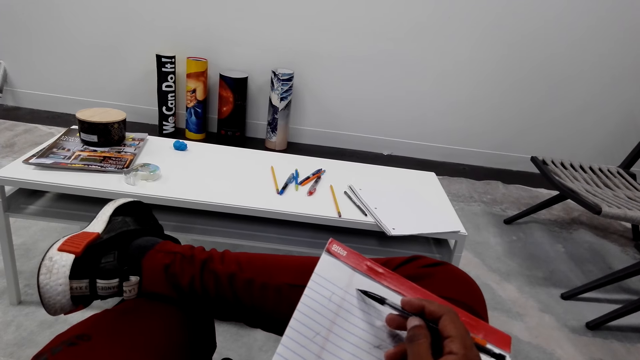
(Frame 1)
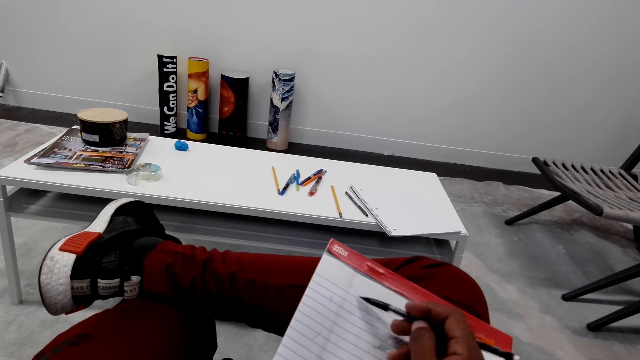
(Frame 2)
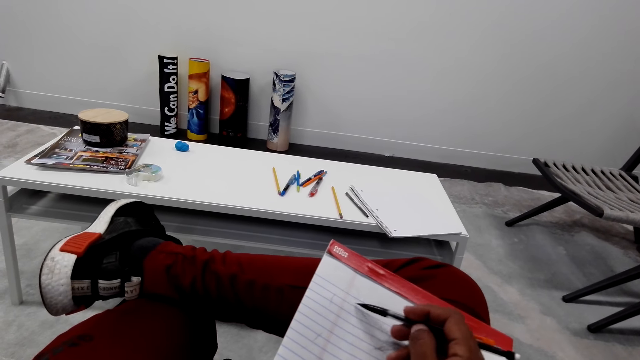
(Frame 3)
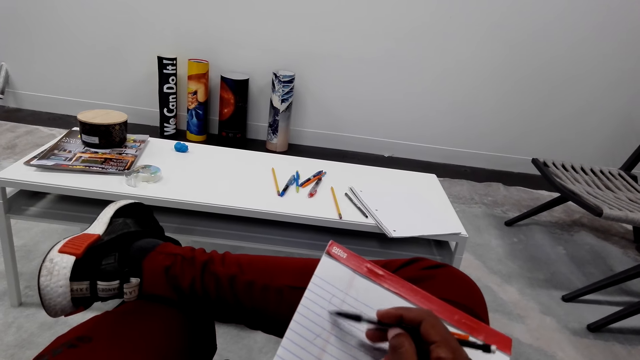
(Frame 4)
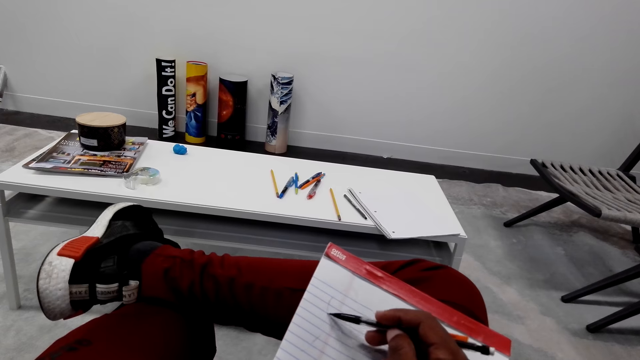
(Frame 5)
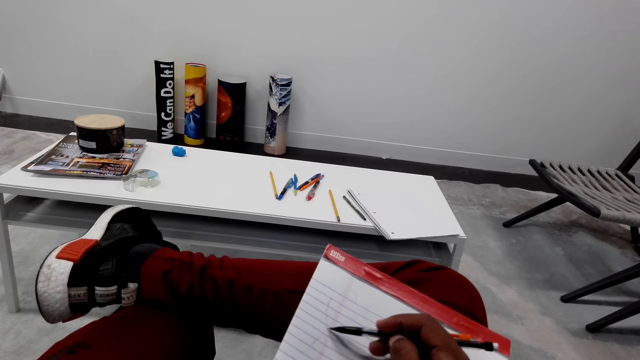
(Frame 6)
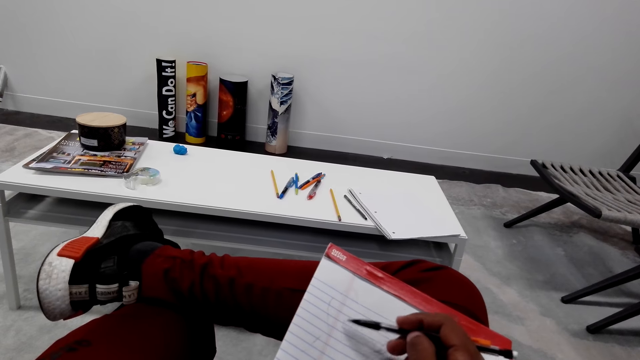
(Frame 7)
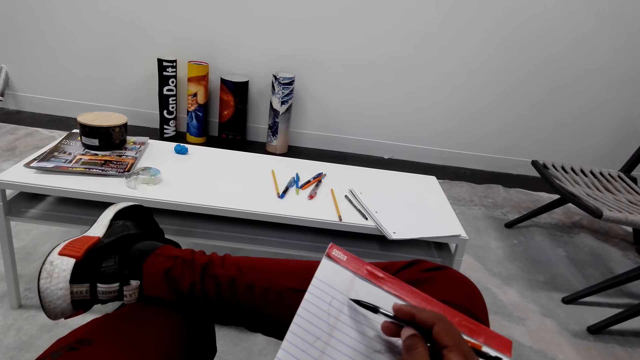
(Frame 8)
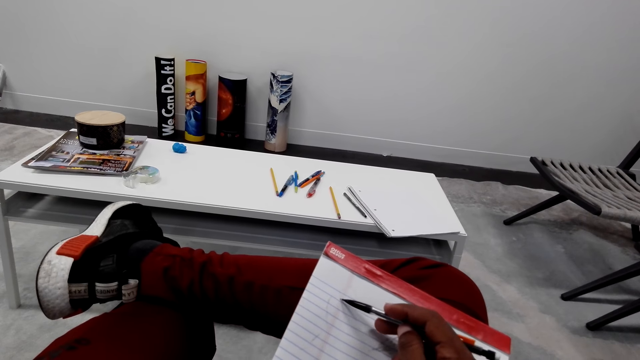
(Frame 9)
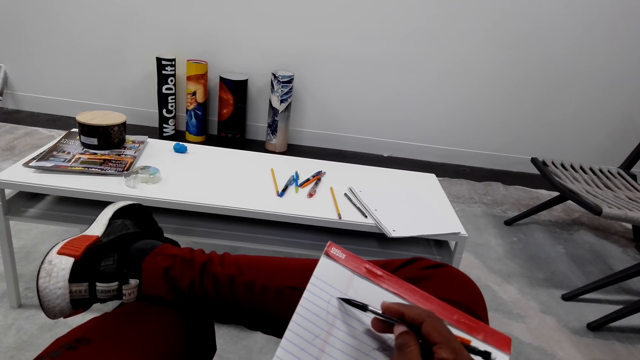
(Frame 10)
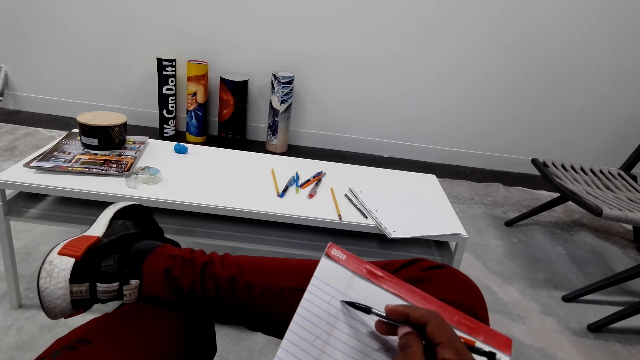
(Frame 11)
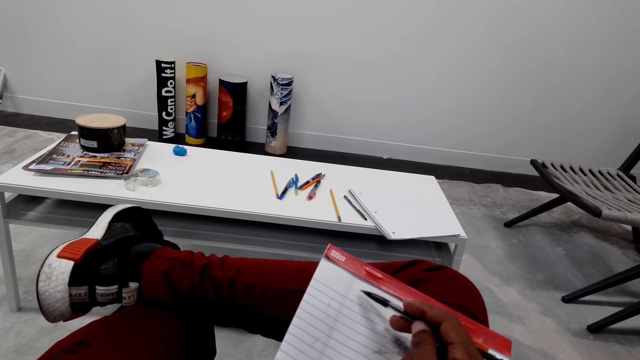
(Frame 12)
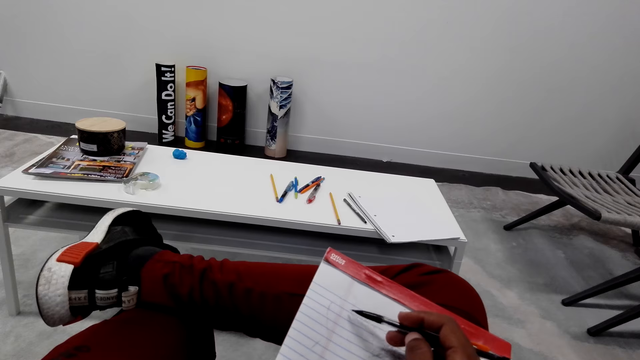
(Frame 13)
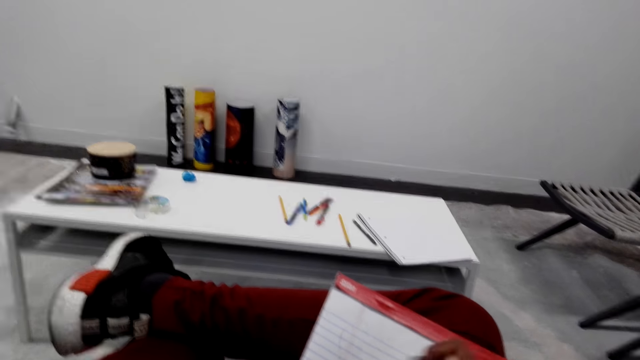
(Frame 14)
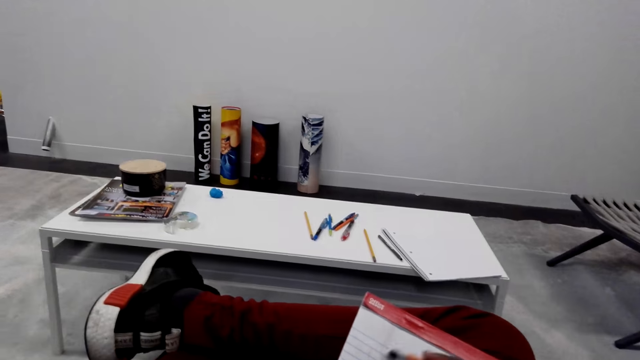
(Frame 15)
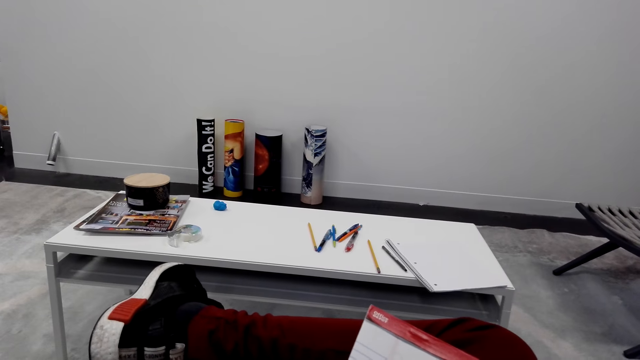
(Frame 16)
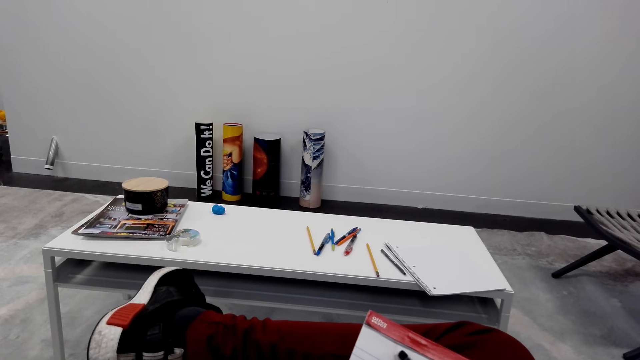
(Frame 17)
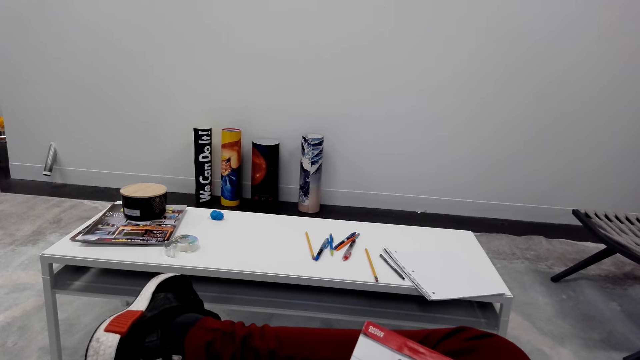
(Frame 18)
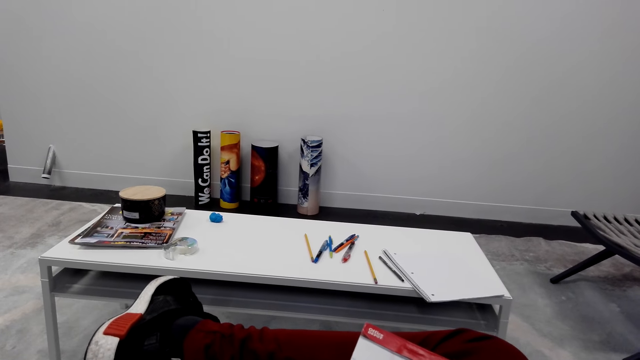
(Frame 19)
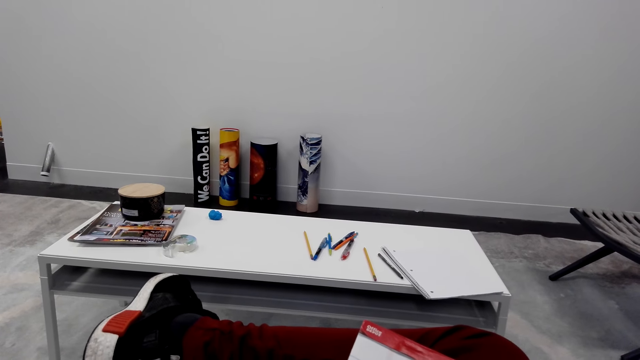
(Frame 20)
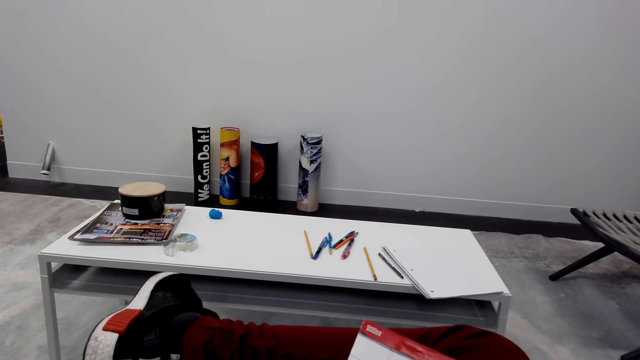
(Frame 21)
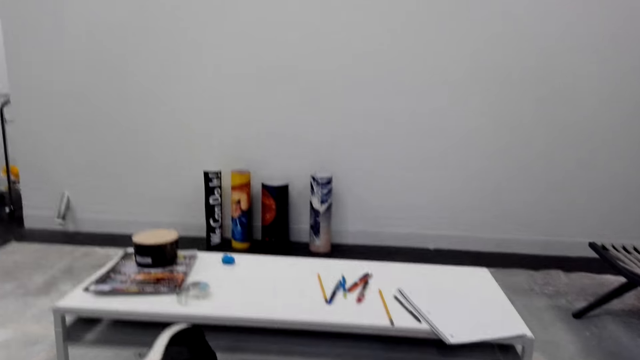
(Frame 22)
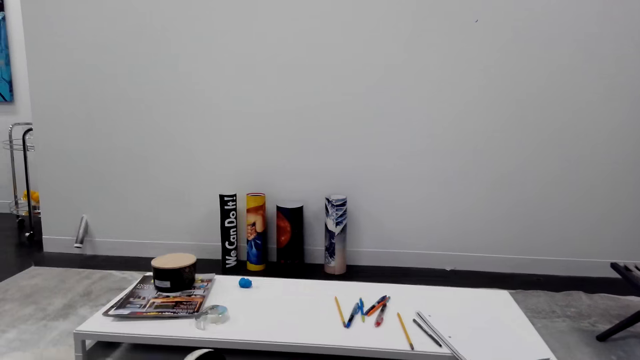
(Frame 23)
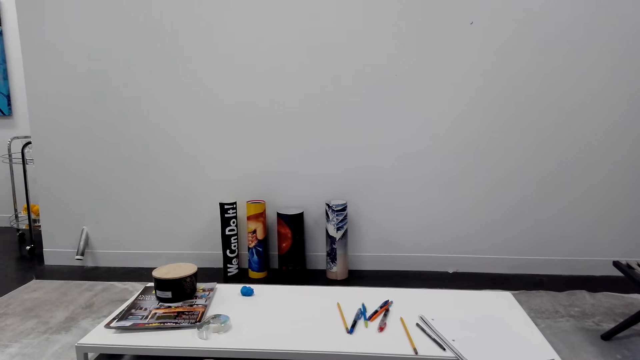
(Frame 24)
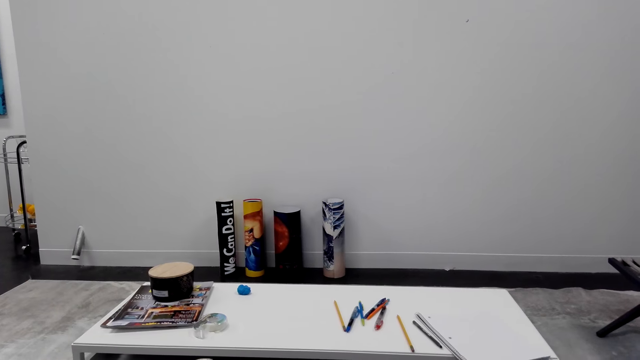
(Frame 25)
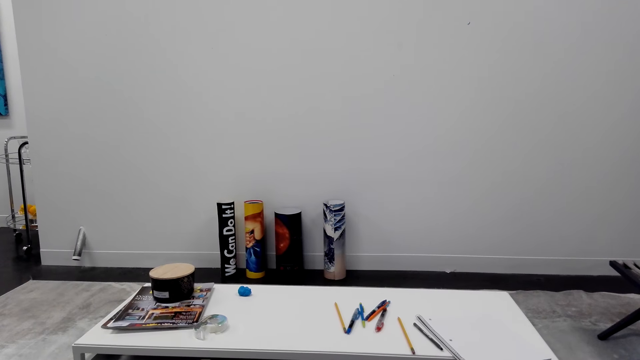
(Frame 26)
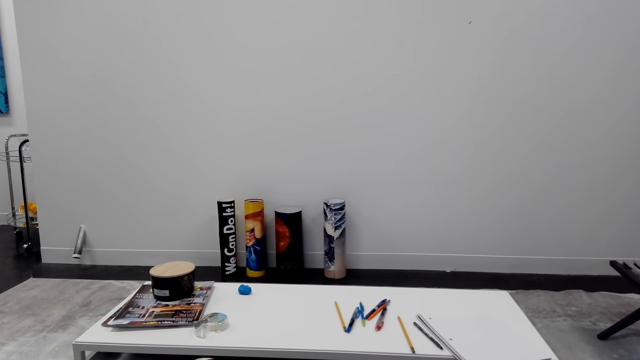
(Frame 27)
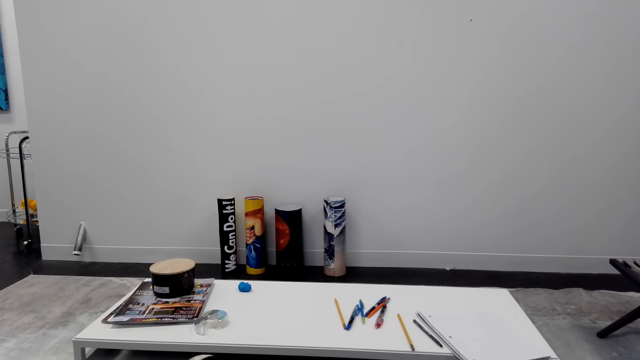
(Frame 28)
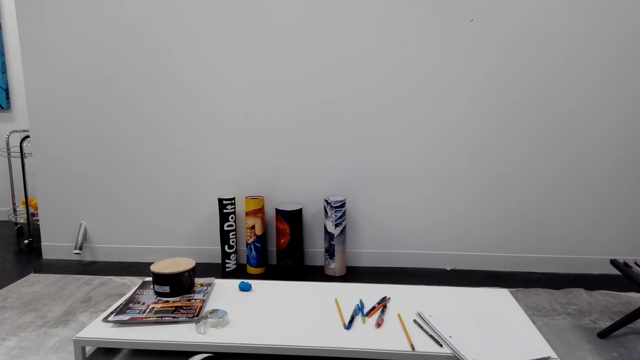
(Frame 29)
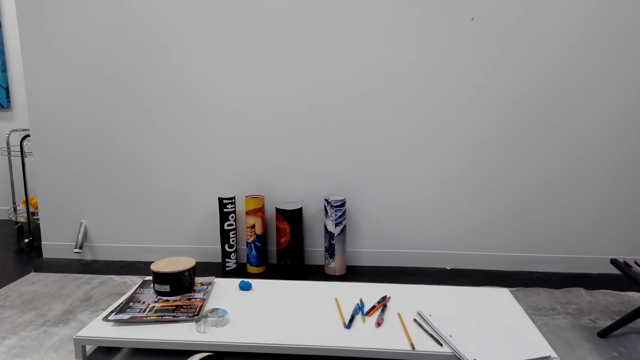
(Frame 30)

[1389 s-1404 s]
The camera wearer rubs the book. They converse. They look around. They look at the table.

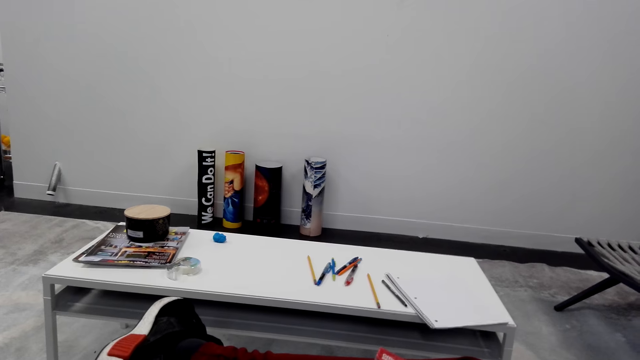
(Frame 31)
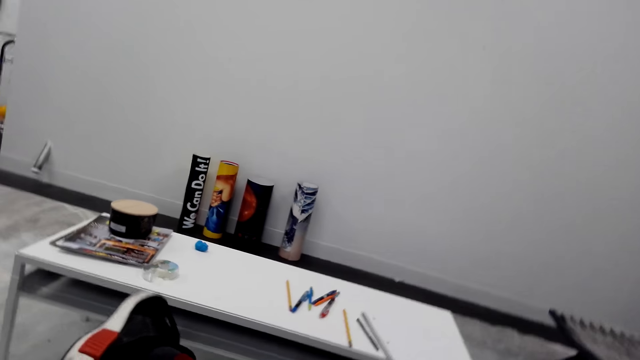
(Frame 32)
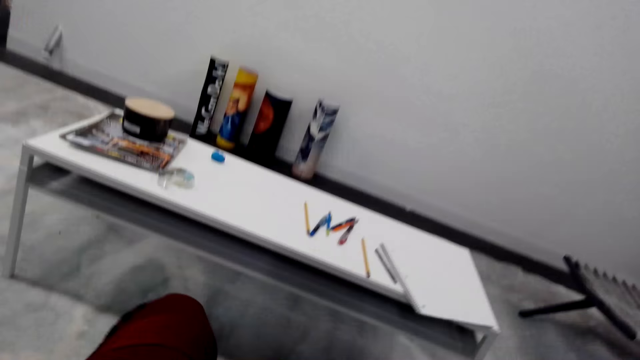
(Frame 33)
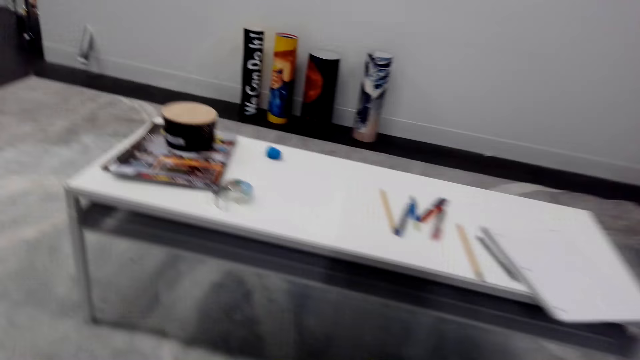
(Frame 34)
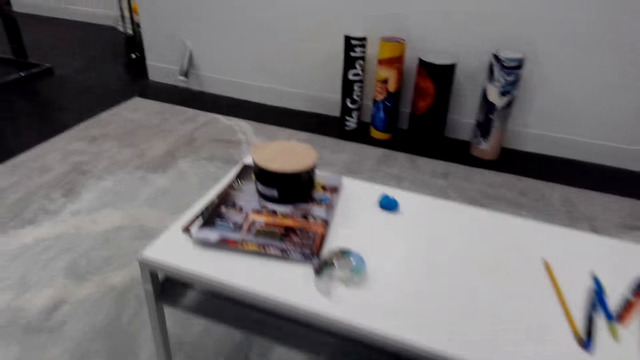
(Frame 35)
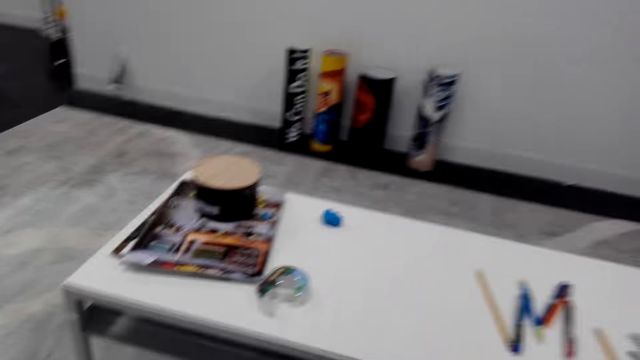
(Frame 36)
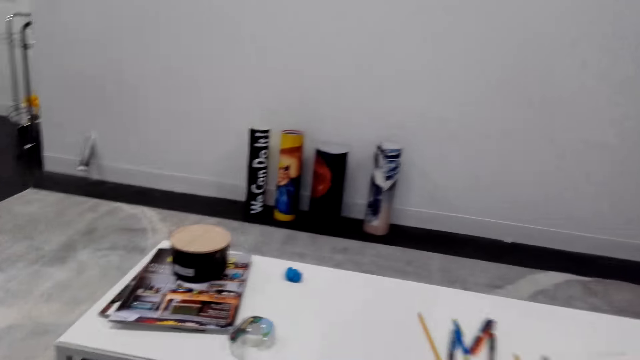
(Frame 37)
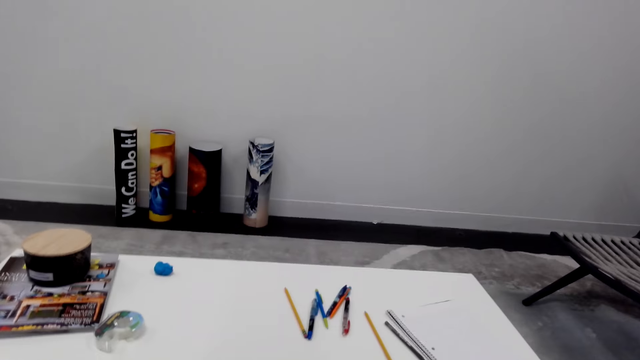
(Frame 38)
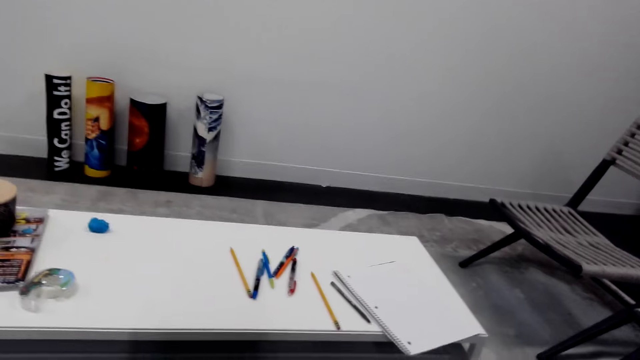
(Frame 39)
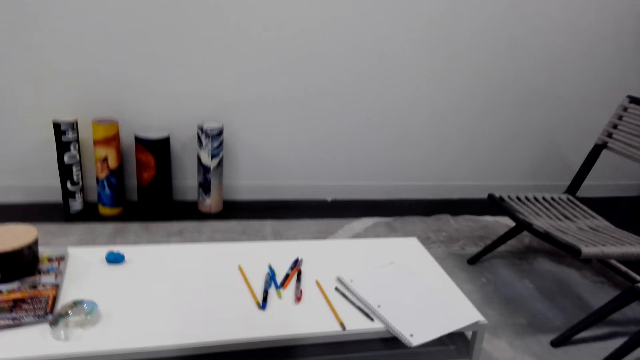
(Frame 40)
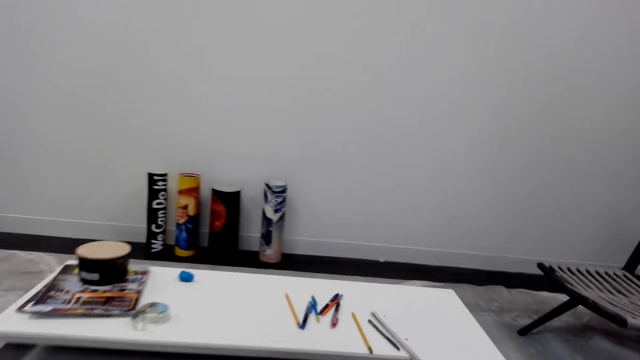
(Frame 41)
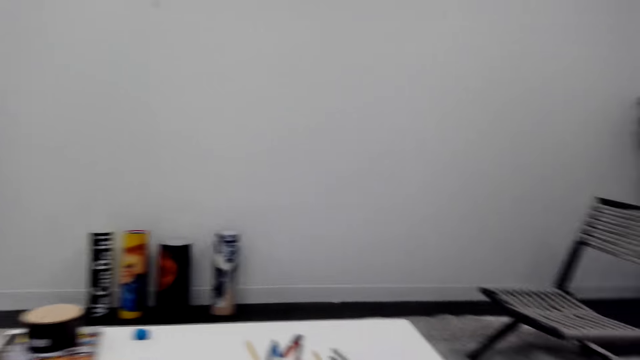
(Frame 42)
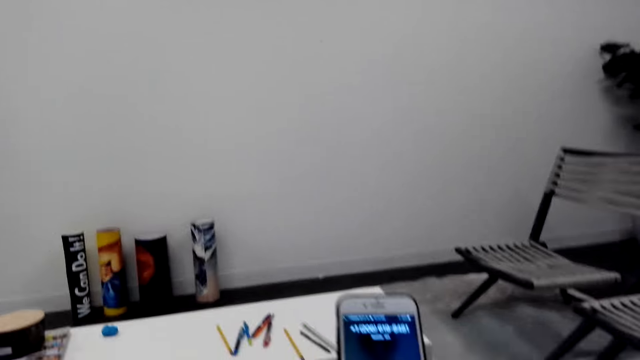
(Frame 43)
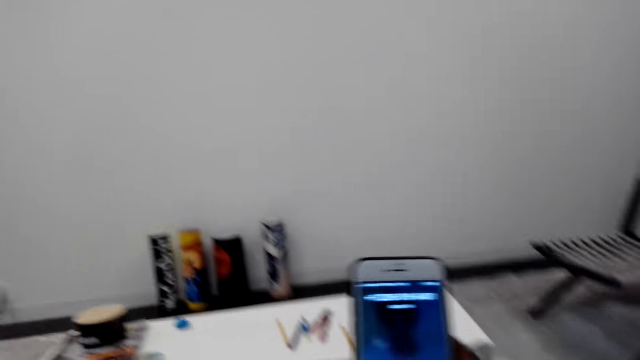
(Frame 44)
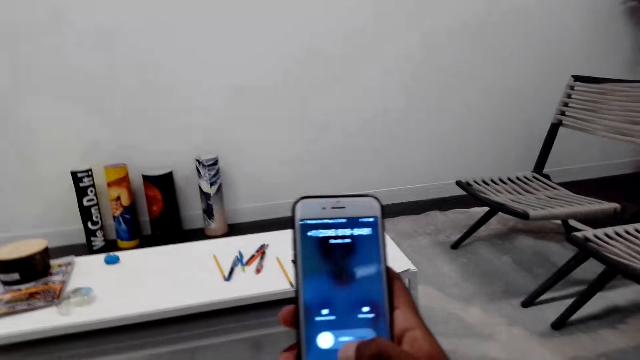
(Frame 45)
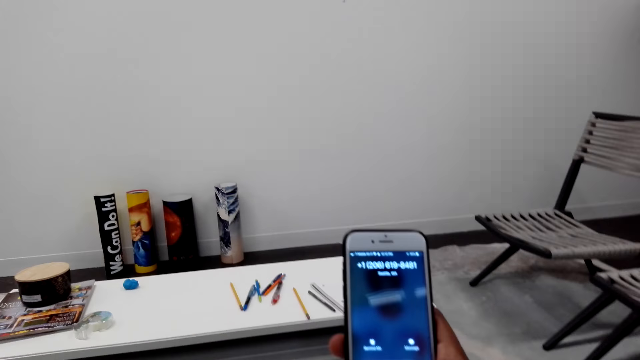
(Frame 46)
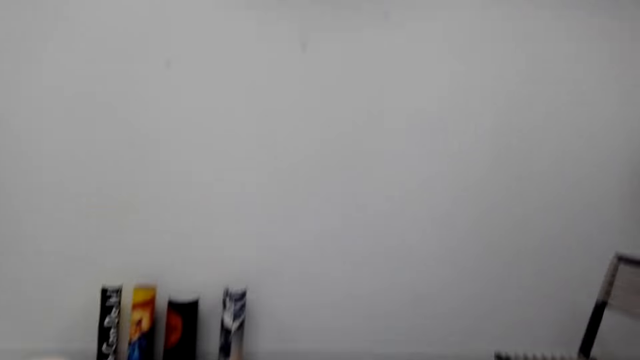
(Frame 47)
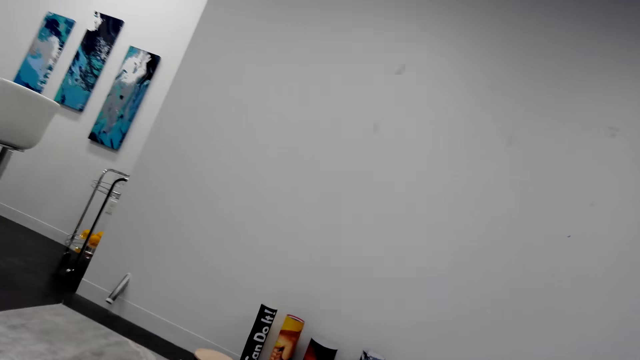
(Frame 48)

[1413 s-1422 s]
The camera wearer holds the phone. They scroll the phone.
